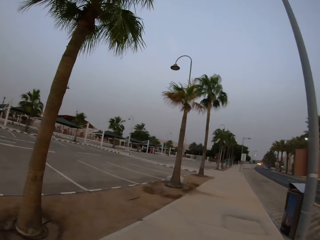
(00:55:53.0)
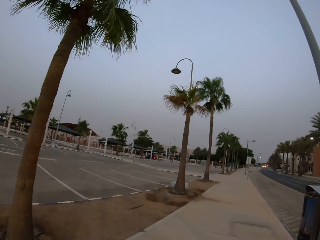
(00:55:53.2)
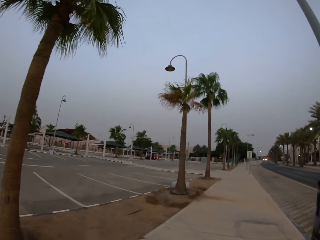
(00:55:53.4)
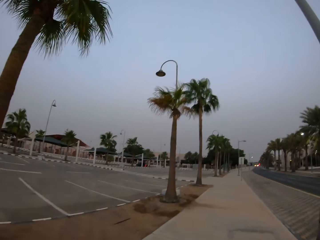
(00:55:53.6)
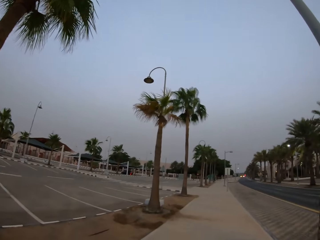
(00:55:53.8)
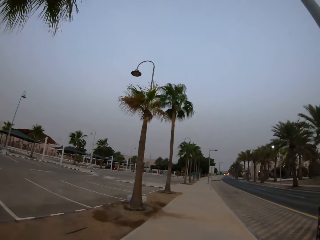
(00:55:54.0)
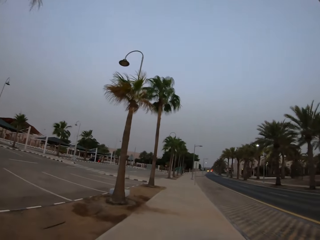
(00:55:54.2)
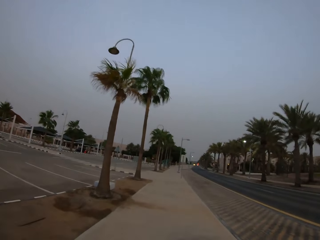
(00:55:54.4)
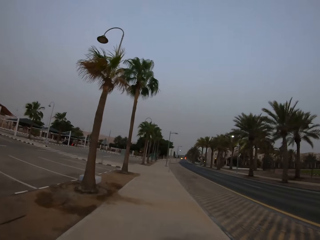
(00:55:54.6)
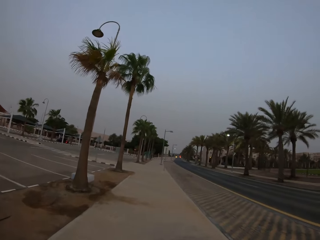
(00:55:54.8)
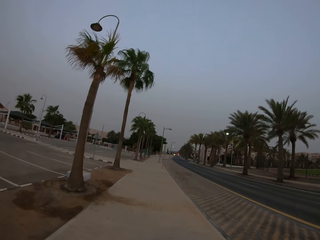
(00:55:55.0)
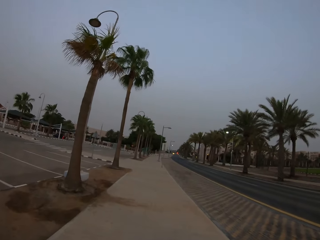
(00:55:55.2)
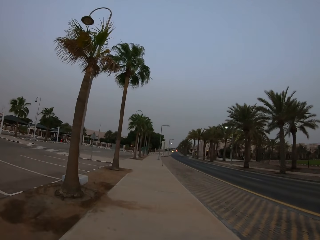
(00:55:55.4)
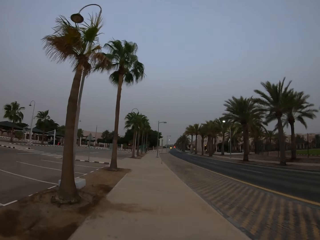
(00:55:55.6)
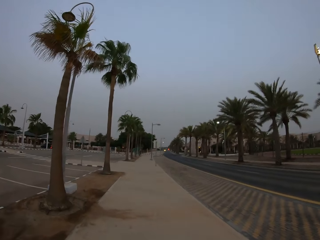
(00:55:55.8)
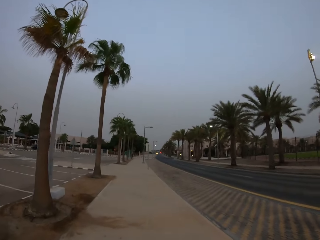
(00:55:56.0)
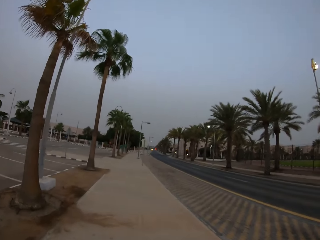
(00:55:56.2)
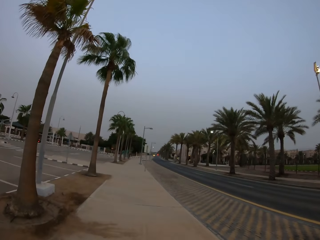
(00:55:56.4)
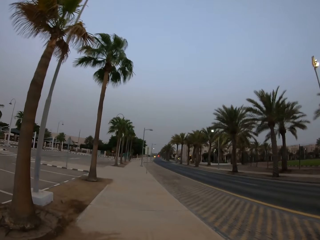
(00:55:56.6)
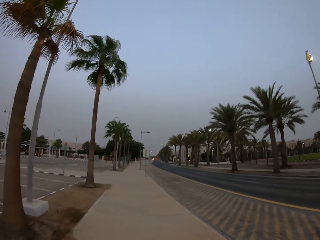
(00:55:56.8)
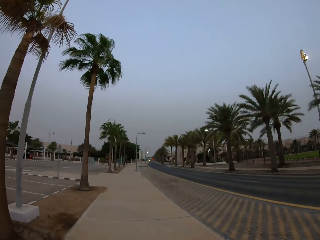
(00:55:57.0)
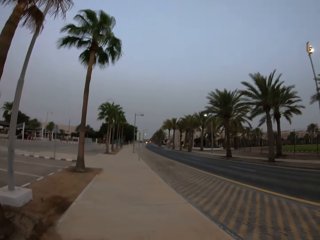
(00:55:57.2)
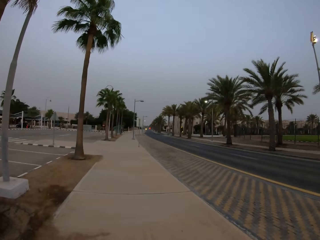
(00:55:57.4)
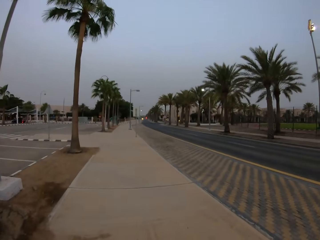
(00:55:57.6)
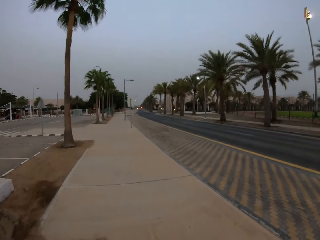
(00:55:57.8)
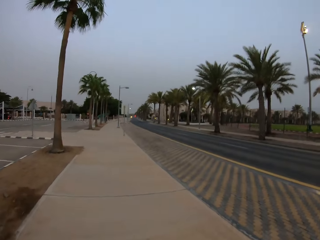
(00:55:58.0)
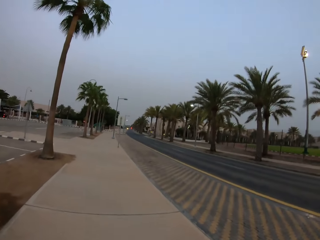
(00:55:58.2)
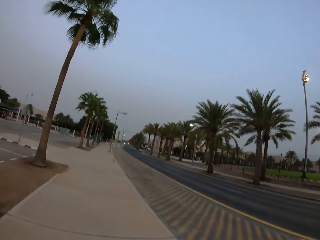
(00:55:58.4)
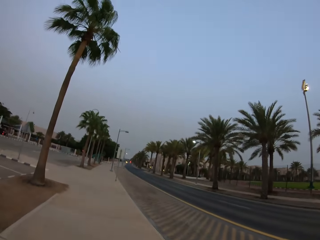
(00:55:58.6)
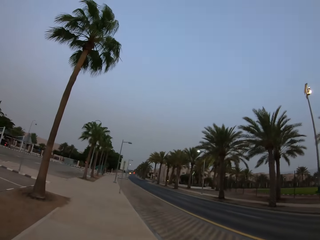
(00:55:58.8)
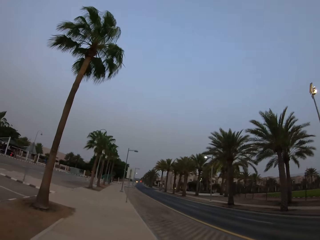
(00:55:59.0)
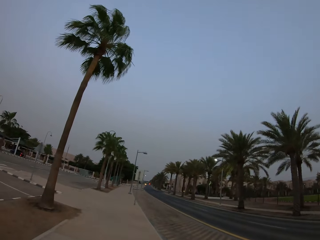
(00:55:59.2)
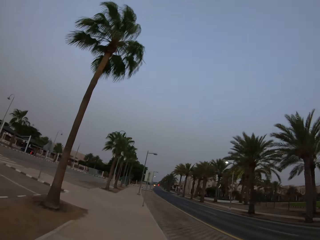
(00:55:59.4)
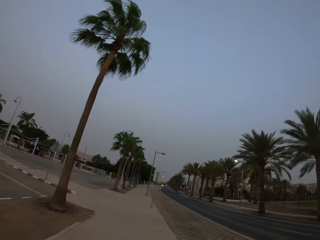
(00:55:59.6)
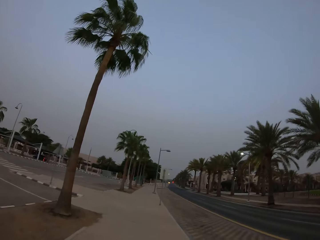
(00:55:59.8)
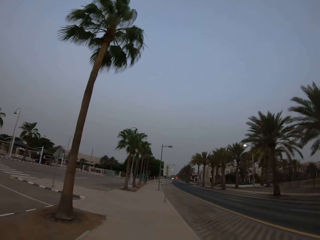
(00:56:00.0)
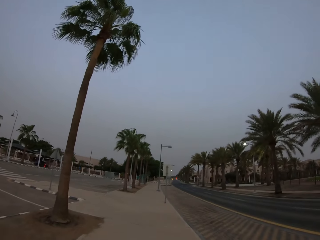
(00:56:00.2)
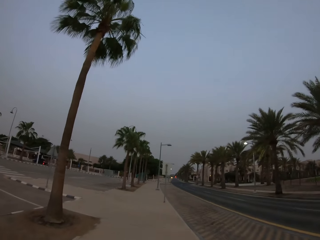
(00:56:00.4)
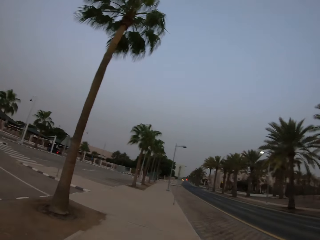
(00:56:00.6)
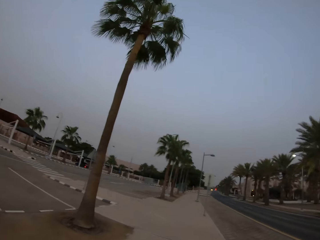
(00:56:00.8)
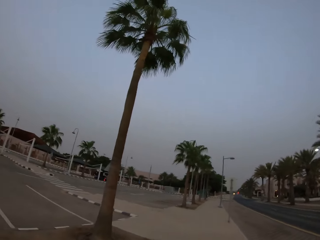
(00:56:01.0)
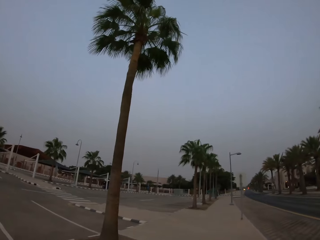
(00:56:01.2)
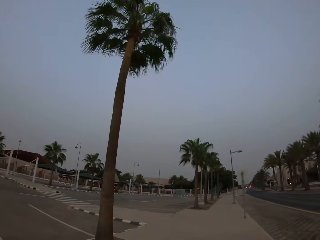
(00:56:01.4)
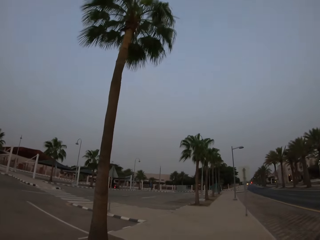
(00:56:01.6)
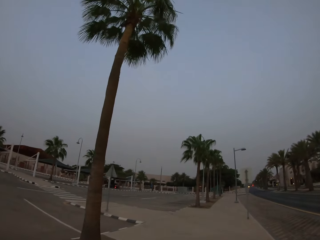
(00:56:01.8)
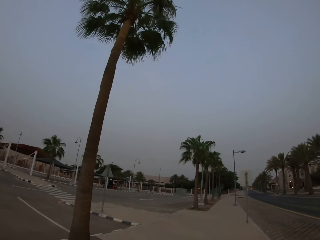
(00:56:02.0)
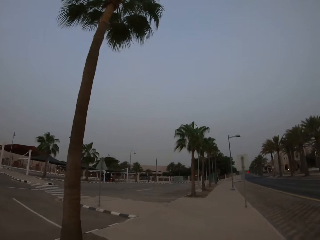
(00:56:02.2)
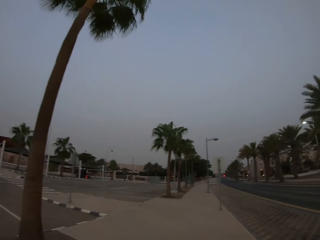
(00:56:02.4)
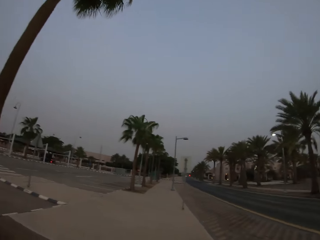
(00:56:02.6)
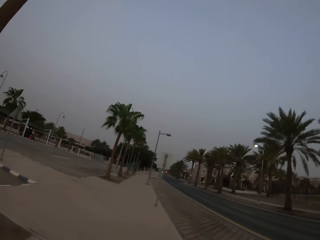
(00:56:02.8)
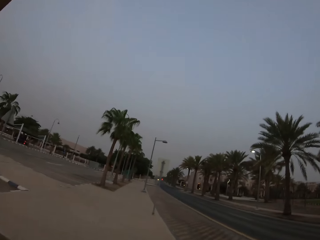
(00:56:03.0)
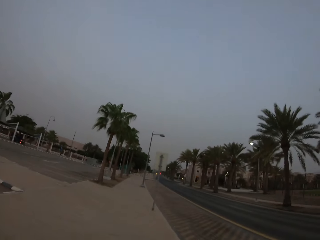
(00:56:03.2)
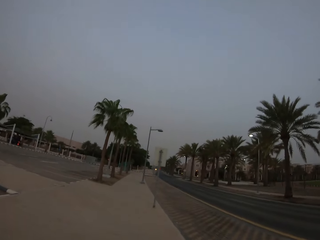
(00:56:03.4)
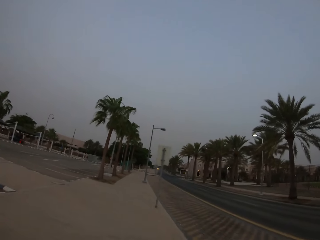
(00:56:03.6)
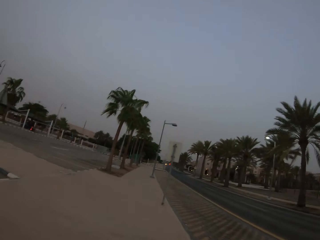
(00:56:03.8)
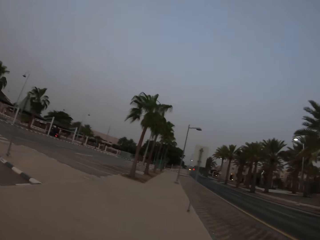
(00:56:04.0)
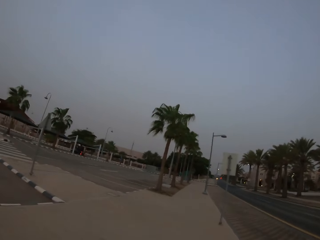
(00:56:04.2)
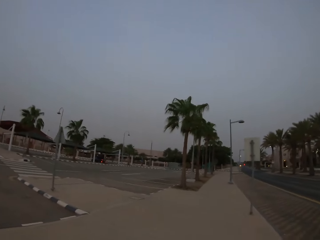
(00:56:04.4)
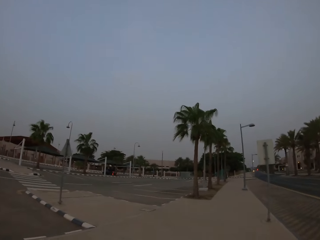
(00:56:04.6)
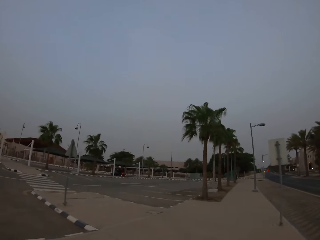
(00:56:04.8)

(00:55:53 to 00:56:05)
The camera wearer looks around. They walk around. They look around.

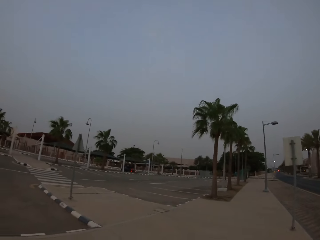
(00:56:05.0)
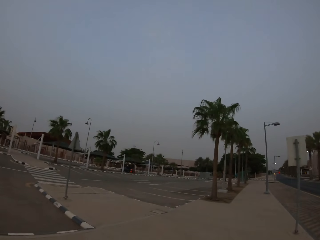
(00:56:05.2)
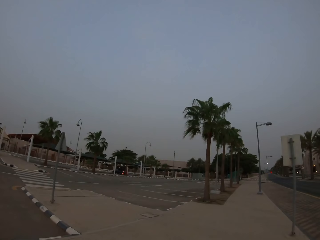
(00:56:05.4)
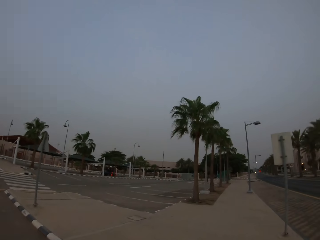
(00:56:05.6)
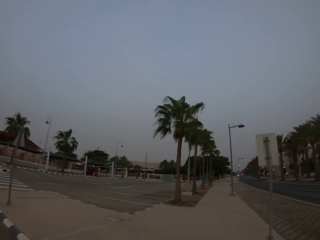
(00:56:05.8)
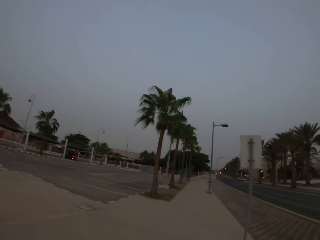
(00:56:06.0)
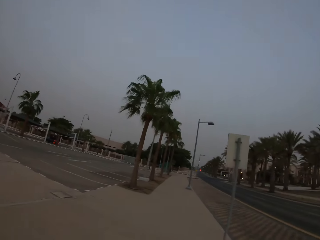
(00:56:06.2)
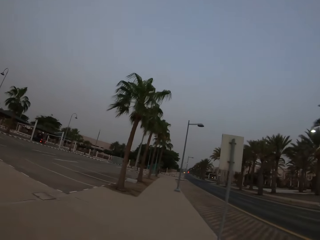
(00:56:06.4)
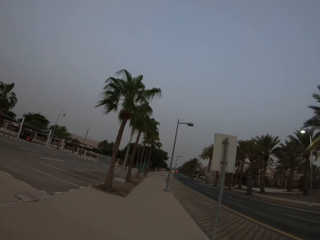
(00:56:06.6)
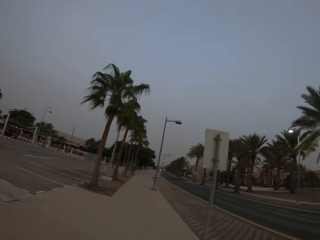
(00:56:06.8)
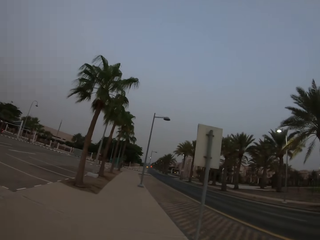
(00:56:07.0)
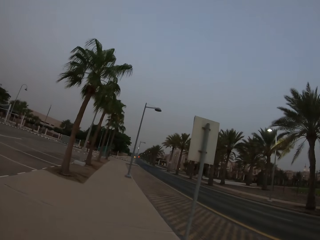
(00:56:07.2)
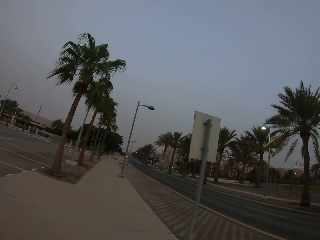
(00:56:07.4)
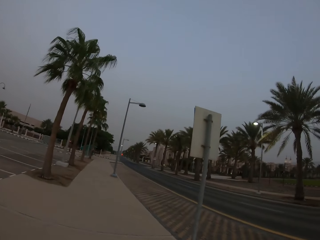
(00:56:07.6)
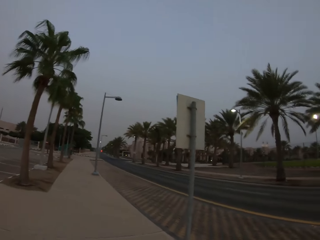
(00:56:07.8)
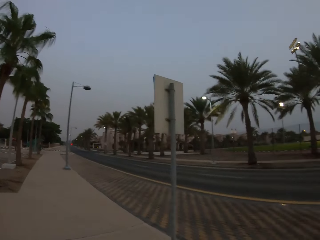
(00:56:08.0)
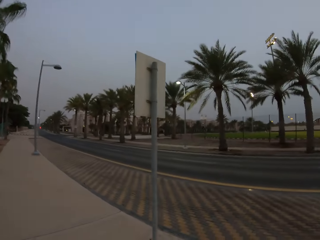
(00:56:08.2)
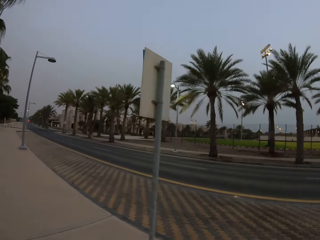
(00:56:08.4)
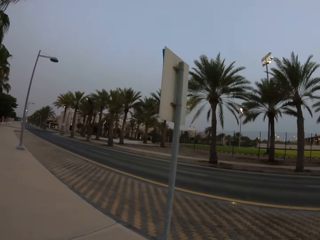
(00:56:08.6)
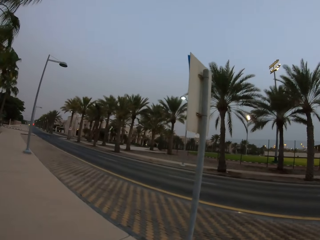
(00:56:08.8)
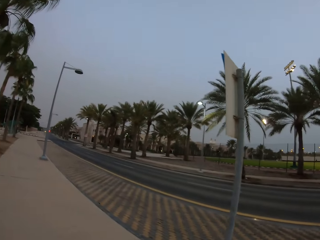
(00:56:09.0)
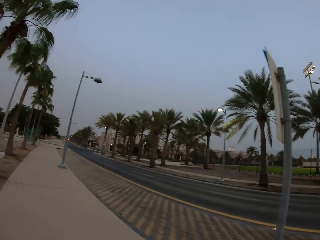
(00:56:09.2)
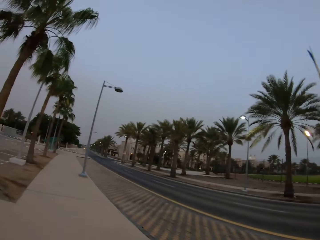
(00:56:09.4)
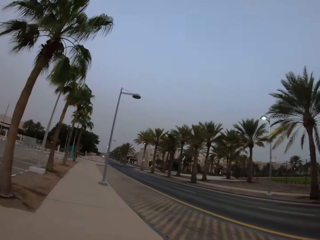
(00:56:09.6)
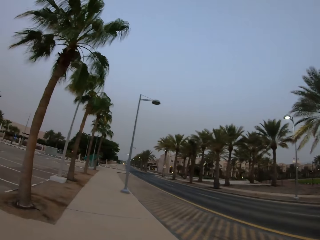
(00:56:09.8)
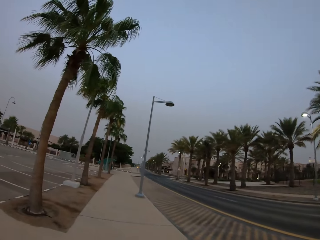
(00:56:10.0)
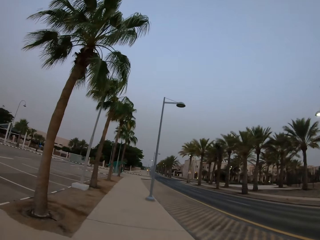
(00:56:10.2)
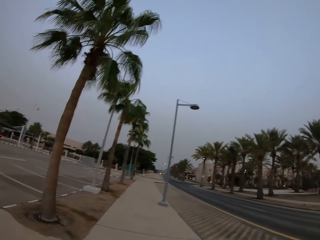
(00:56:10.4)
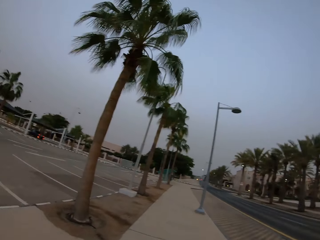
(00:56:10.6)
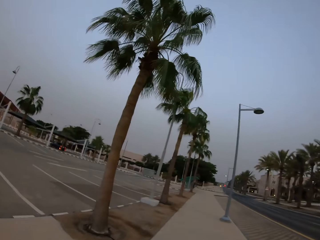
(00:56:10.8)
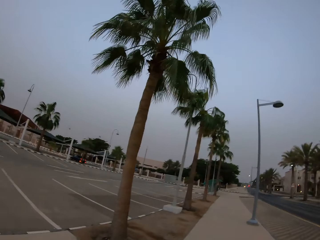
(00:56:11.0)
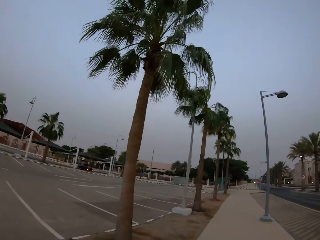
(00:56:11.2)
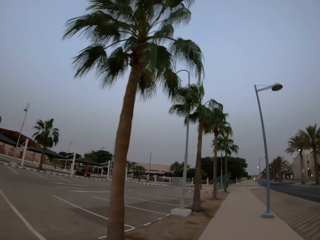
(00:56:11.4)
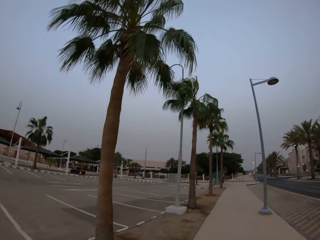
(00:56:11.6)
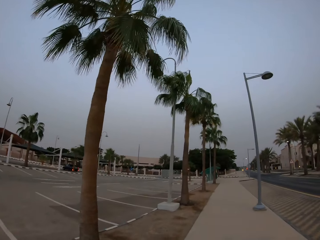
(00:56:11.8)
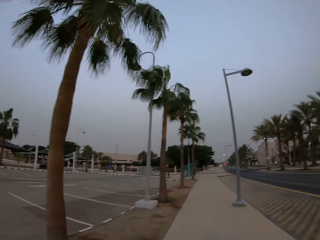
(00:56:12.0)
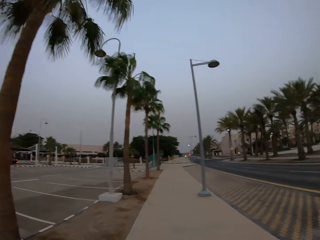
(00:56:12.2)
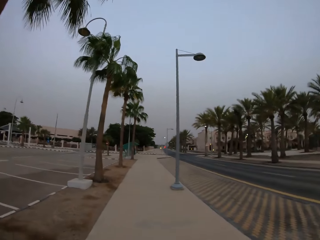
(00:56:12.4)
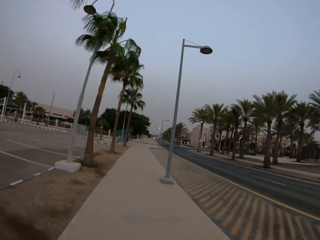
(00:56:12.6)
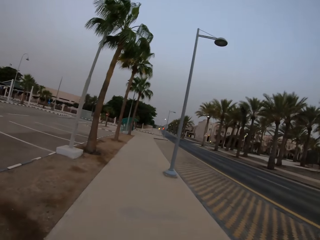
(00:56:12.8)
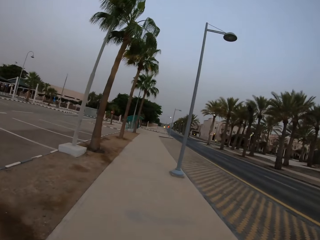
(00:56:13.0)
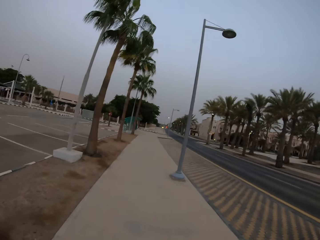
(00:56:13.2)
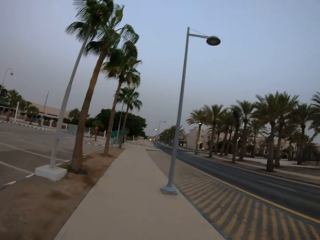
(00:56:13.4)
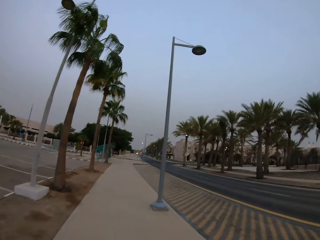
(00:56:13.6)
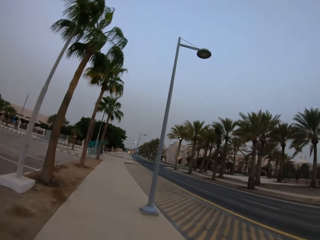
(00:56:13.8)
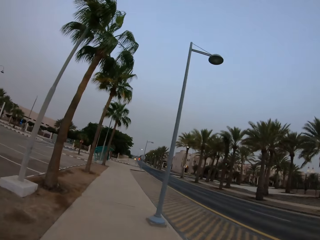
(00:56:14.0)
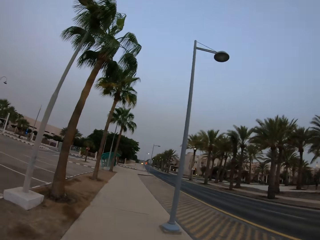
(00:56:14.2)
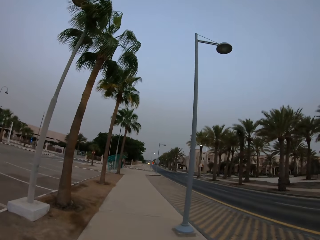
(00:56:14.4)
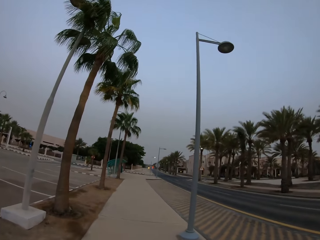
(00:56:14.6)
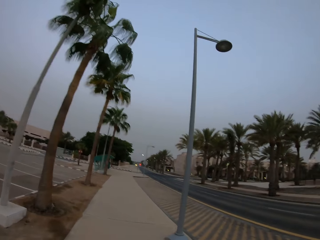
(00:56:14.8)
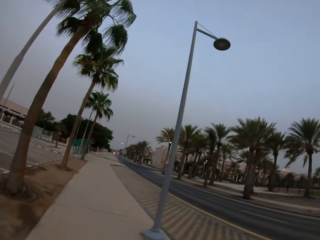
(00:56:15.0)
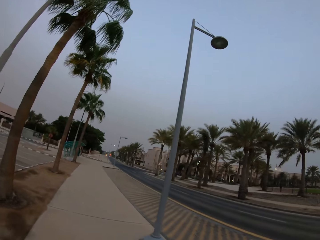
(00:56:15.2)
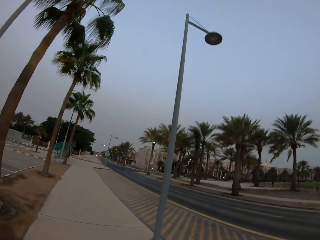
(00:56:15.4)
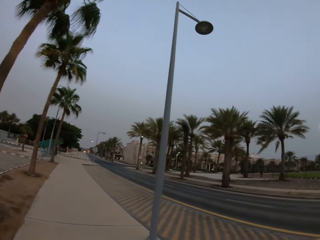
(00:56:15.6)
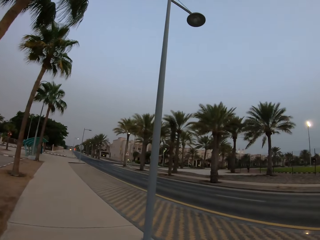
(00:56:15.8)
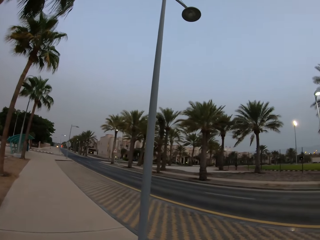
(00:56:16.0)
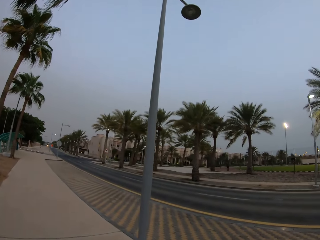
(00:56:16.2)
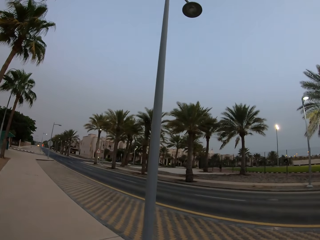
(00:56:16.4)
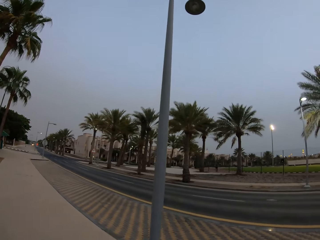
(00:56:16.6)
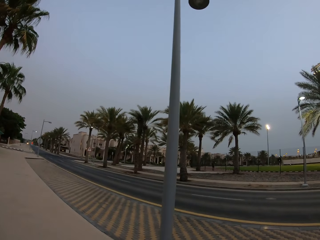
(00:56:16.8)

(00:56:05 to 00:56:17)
The camera wearer walks around. They look around. They walk around.
